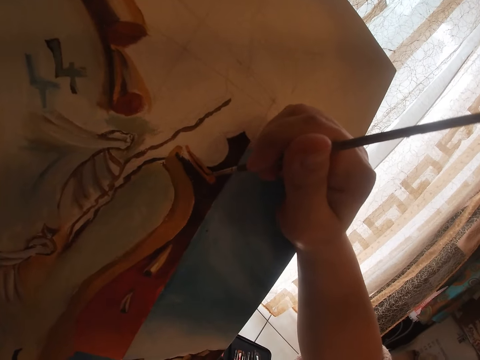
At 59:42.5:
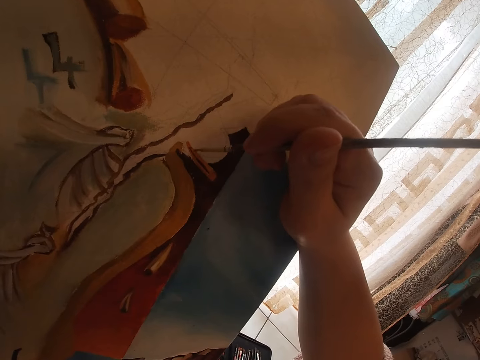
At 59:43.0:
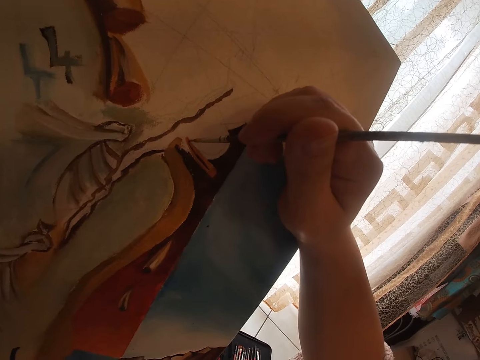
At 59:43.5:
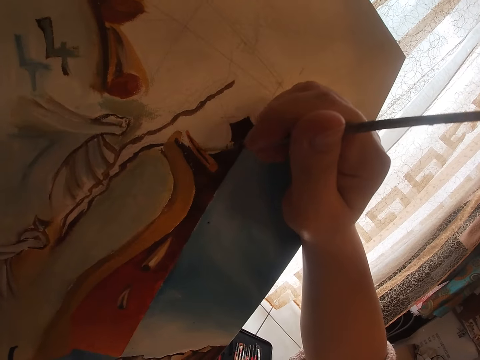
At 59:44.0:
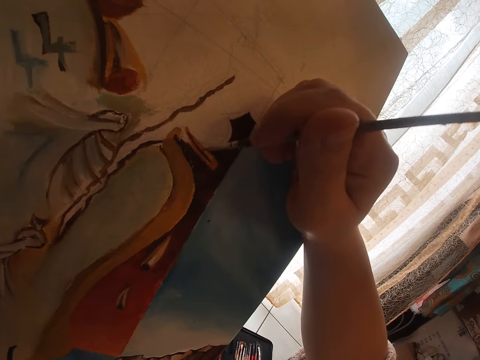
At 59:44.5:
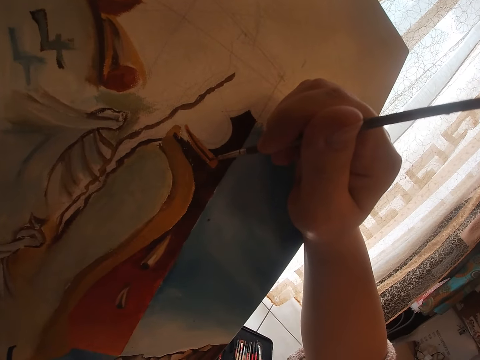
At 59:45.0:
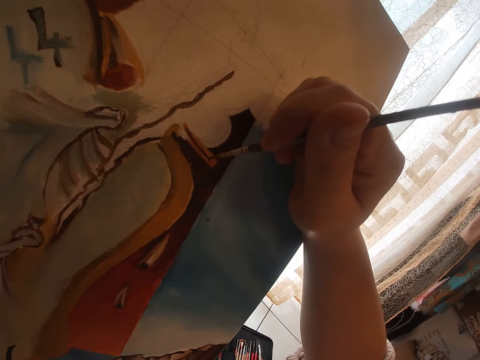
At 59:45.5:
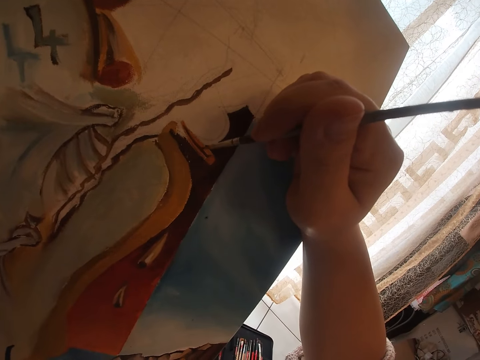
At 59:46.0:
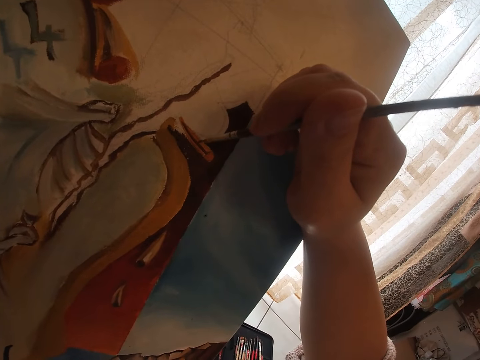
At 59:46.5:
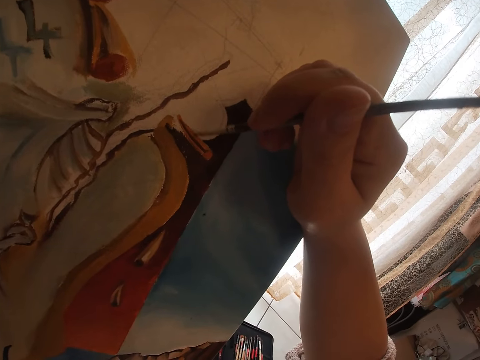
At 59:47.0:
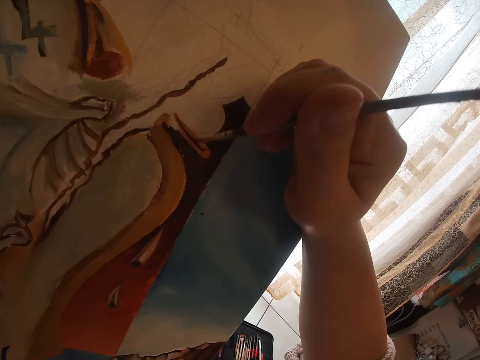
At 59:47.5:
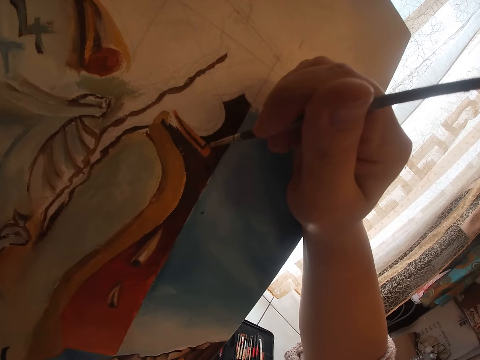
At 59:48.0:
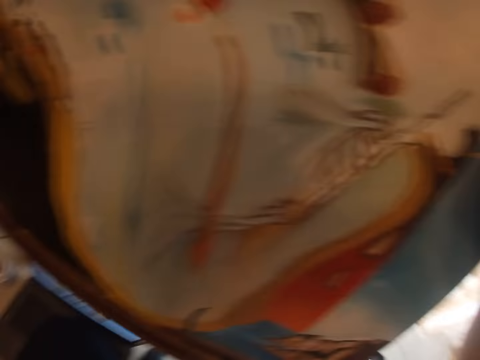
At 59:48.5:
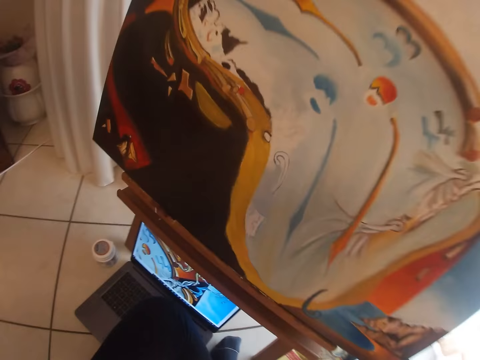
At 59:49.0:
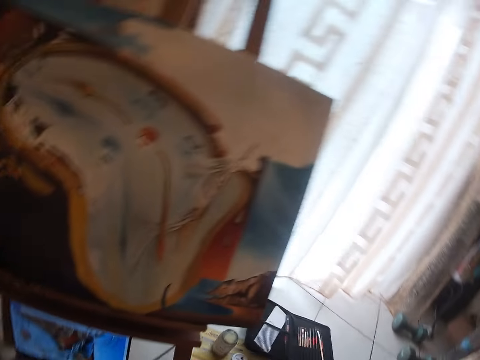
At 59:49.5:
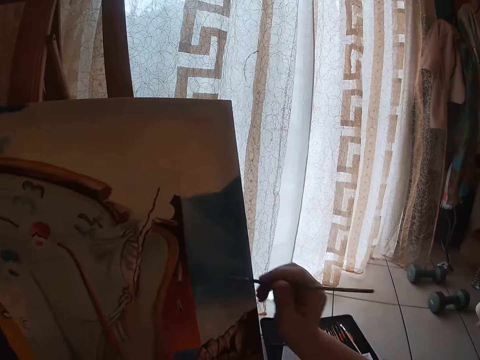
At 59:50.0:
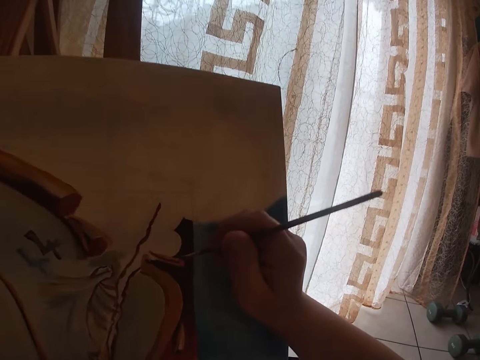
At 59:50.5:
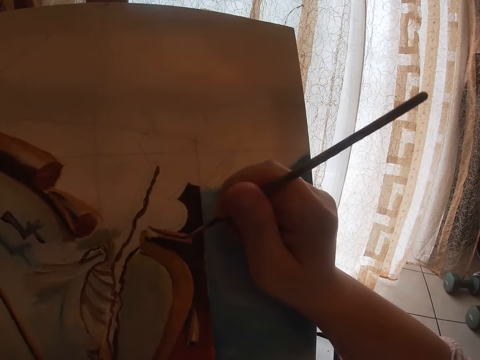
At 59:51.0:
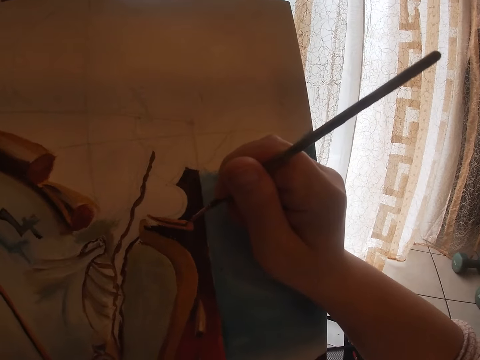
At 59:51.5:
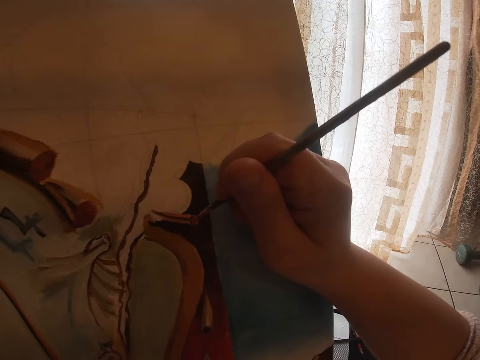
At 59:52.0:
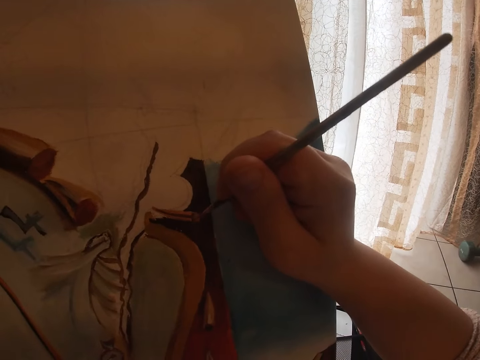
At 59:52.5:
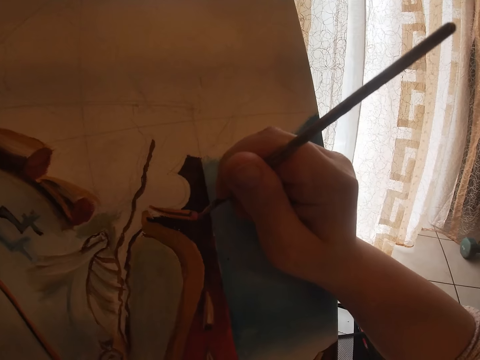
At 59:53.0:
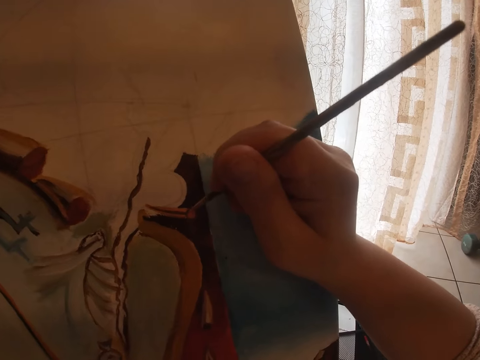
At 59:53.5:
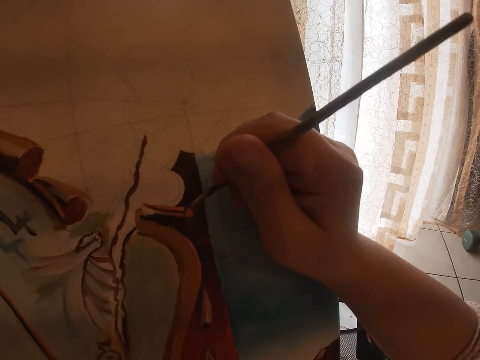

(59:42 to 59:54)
The camera wearer compares the painting with the computer image. He looks at the laptop. He paints with the second brush in his right hand.

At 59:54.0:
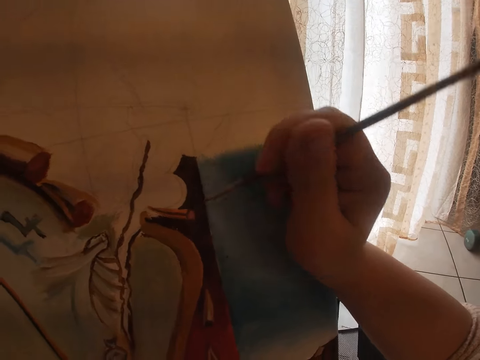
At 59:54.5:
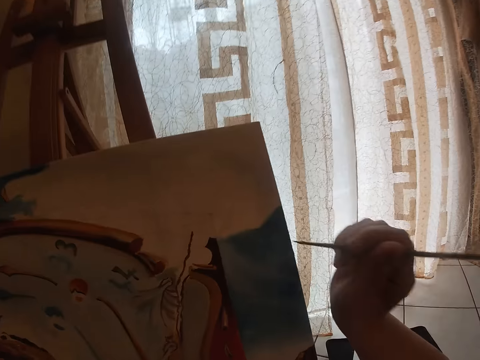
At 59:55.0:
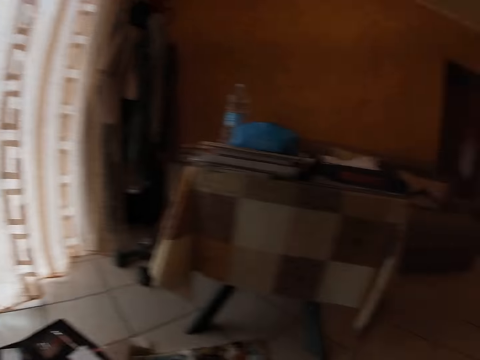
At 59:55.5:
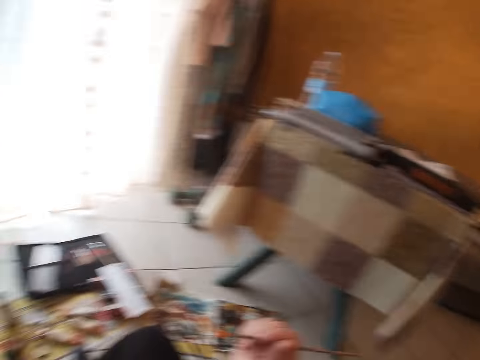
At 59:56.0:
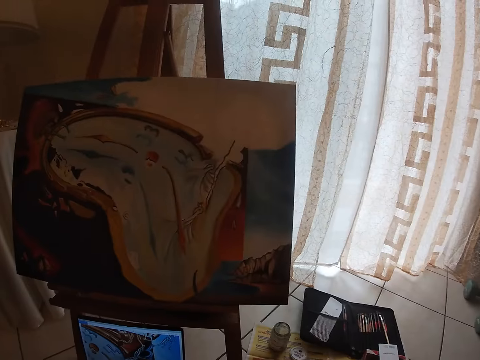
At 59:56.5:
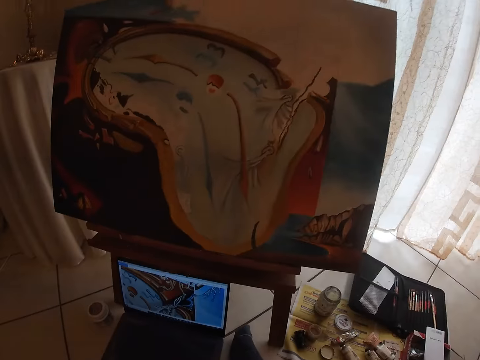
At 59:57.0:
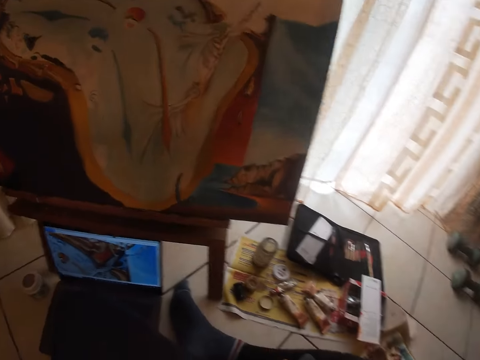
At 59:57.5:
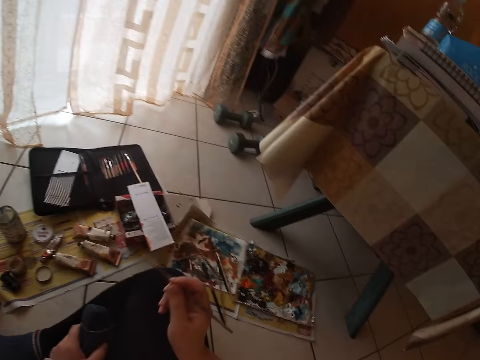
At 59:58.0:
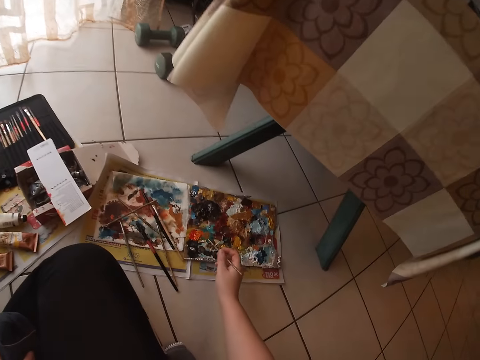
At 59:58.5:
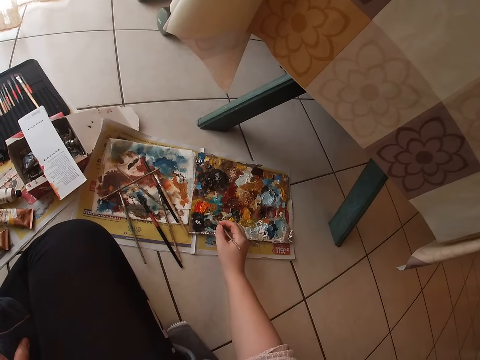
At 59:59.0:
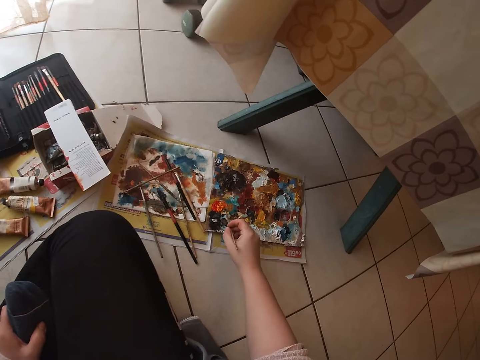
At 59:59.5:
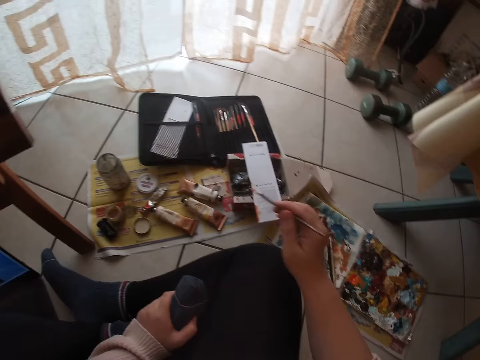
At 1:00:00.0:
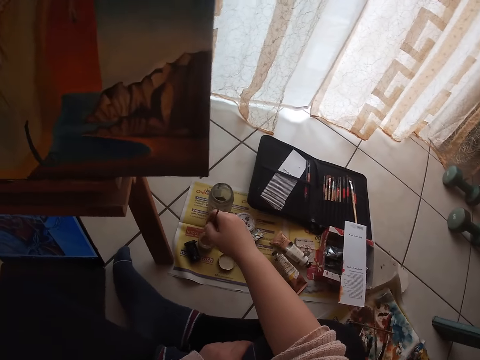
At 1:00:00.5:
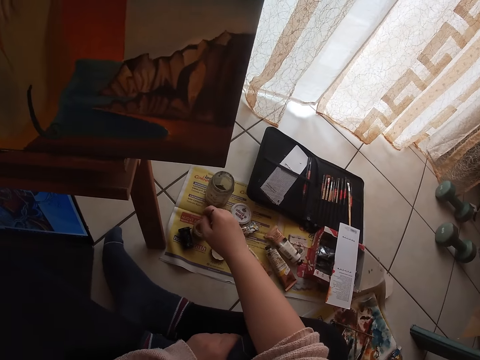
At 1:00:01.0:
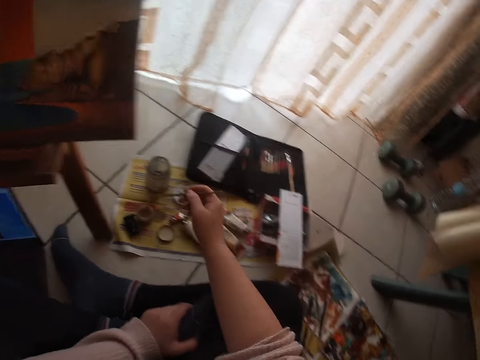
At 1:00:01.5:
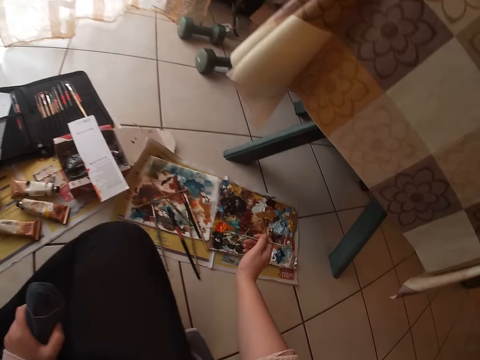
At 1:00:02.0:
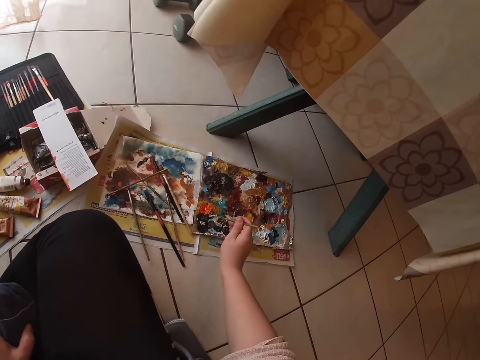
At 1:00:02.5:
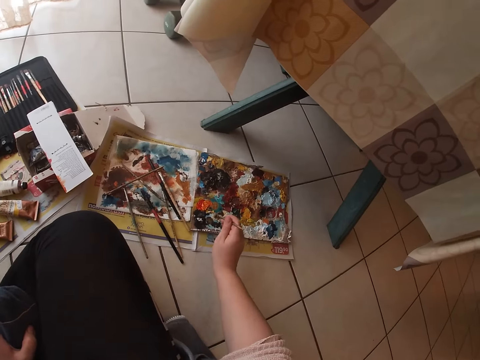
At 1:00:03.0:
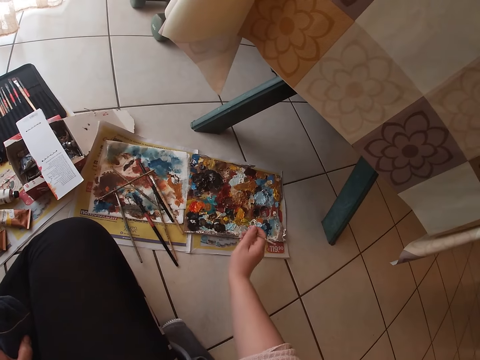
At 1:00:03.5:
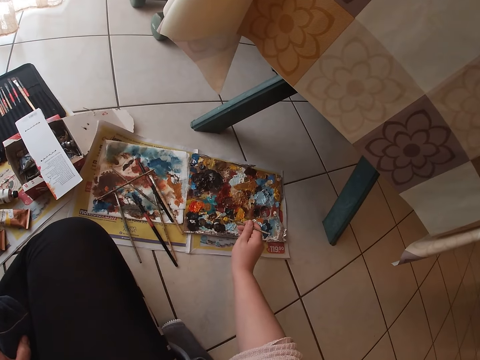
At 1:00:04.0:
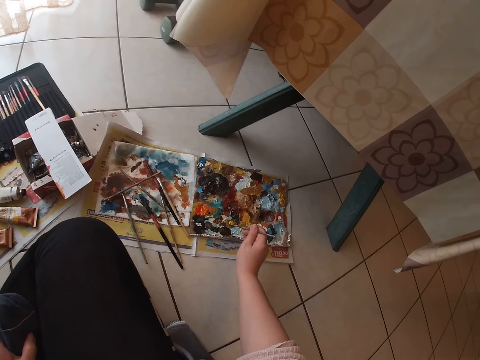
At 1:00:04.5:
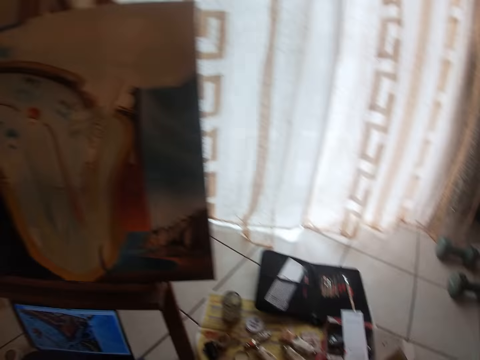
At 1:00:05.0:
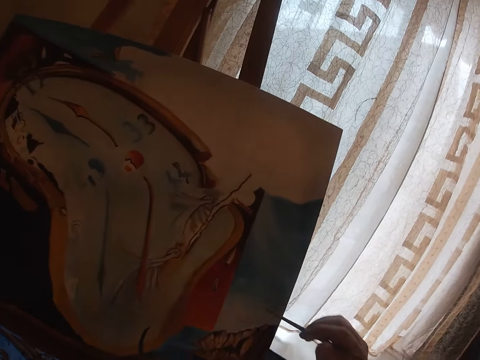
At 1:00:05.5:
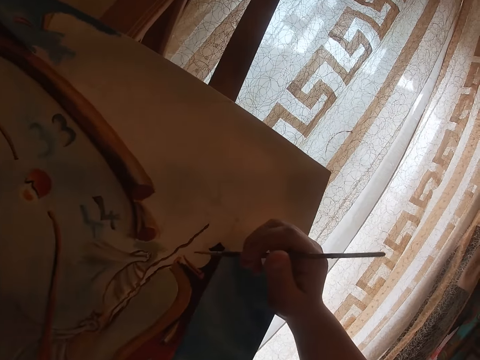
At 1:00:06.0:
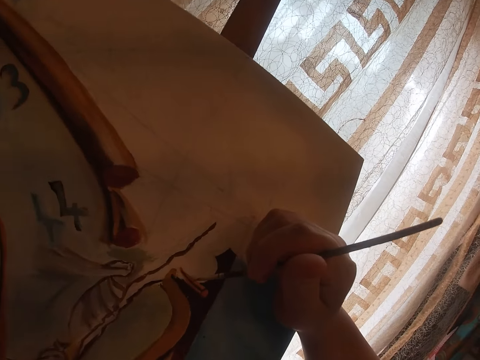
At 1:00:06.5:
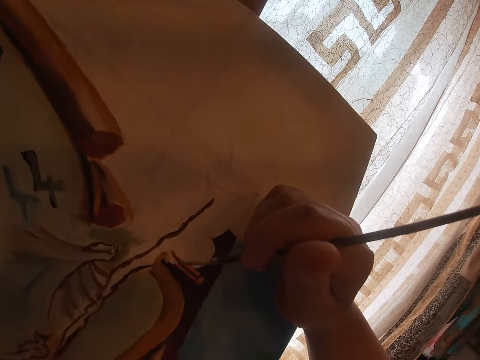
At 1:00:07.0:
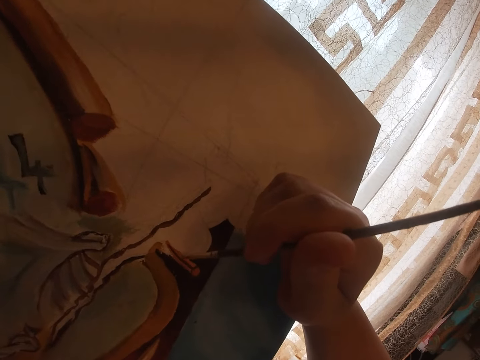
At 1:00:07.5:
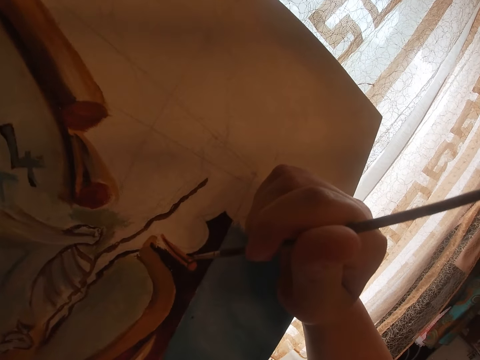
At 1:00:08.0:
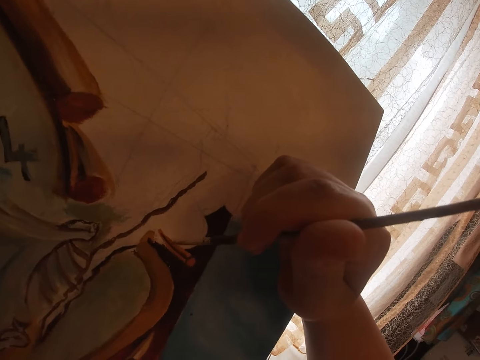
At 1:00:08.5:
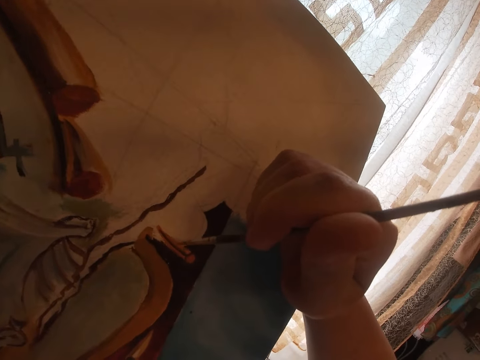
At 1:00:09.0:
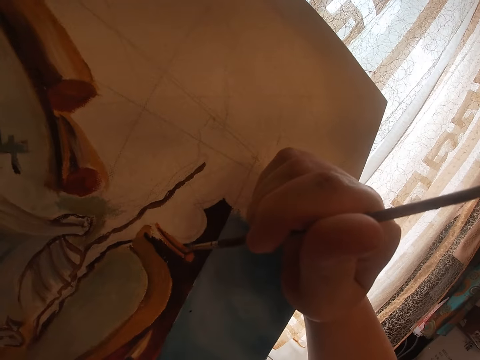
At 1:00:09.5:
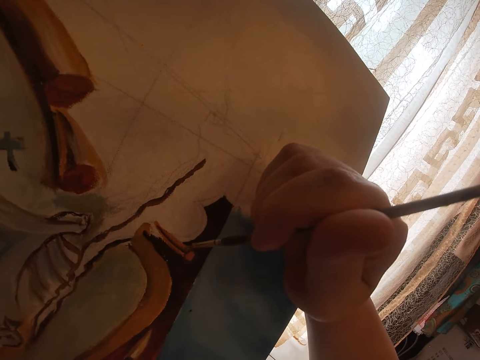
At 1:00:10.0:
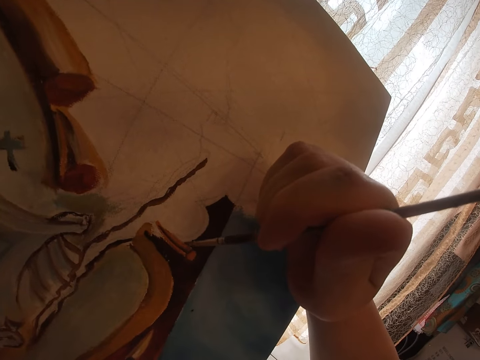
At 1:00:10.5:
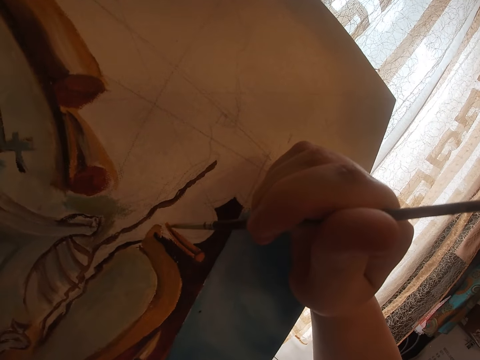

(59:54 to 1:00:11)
The camera wearer looks around. He looks at the laptop. He dabs the second paint brush into the palette. He dips the second brush in water in the container. He dabs the second paint brush into the palette. He paints with the second brush in his right hand.
